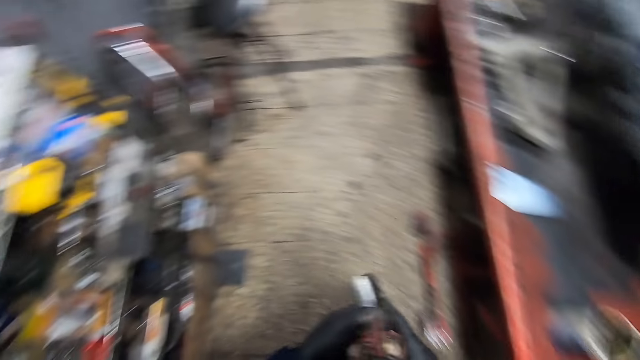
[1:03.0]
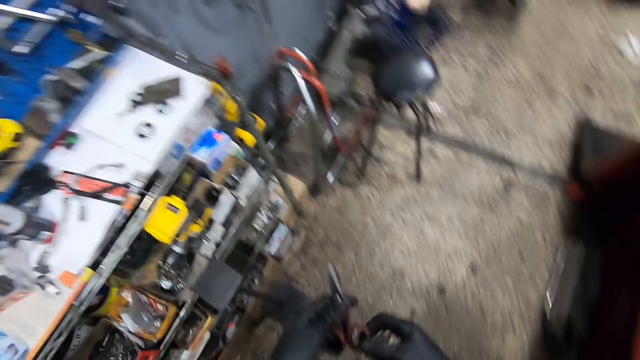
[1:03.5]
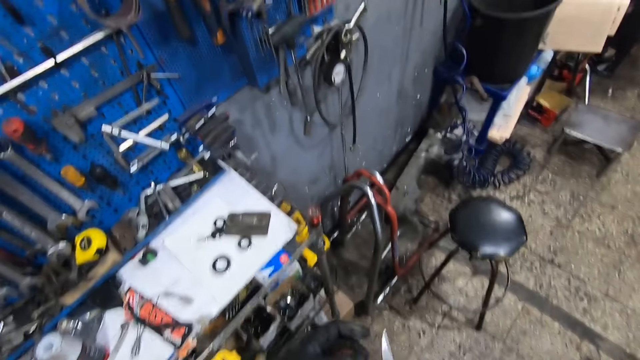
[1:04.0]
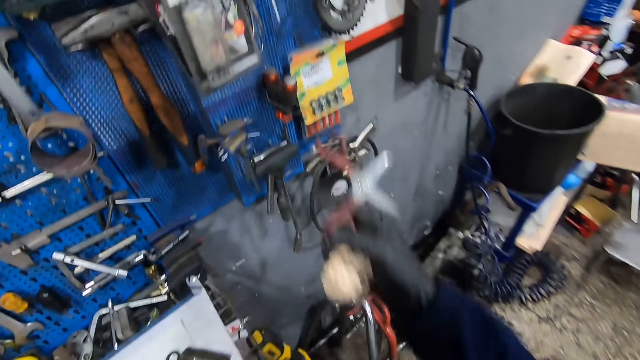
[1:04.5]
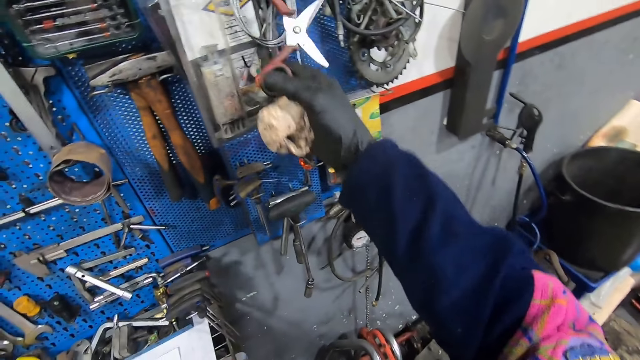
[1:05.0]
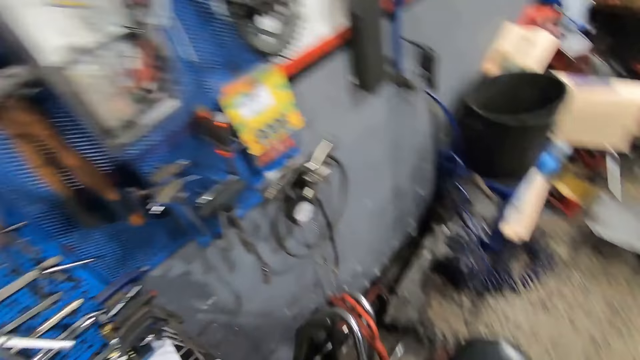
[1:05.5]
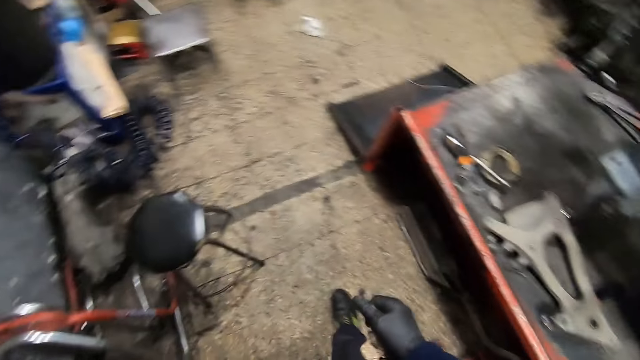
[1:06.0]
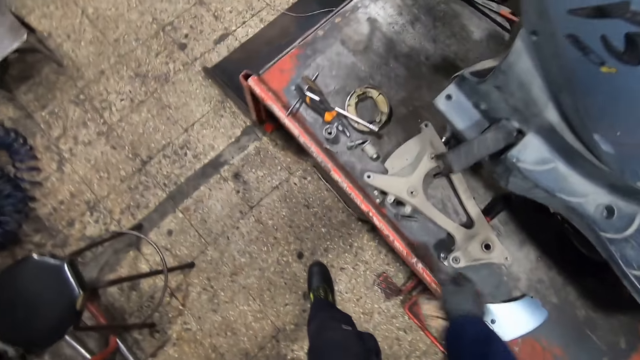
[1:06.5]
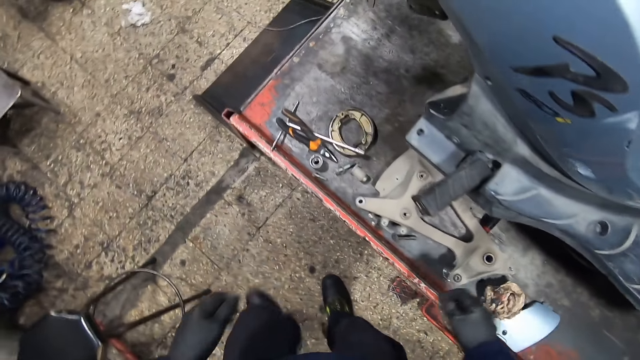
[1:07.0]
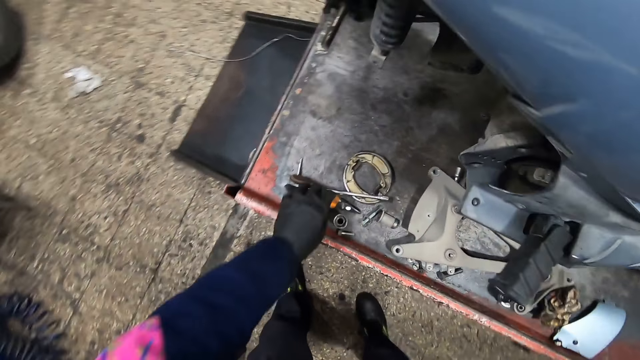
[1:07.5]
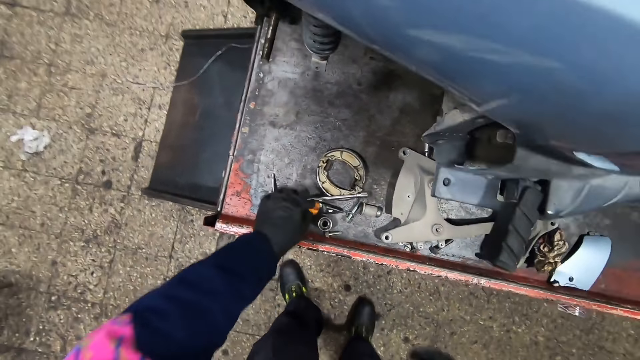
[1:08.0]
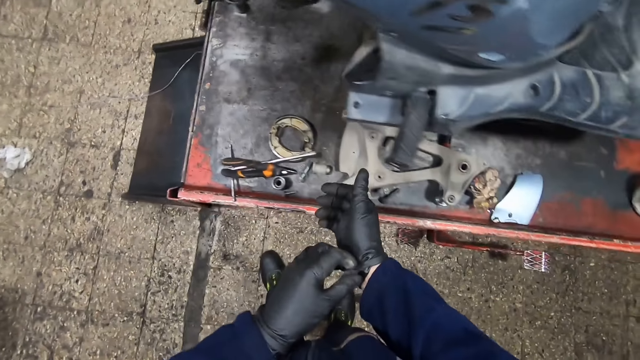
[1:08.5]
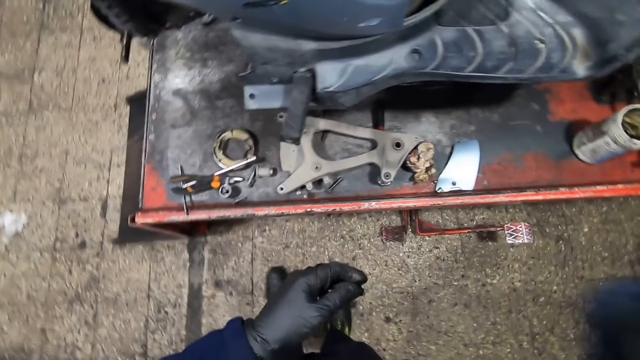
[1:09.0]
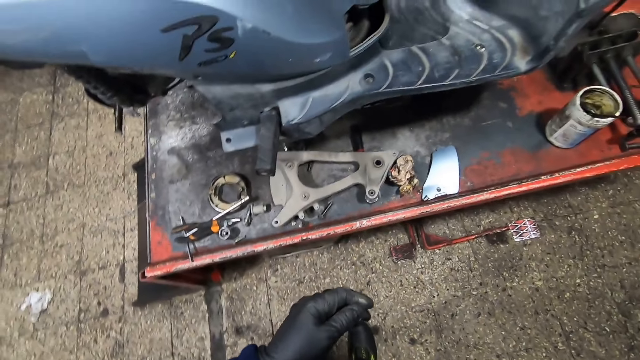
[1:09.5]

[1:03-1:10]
The camera wearer passes the paper to his right hand. He passes the pair of scissors to his right hand. He hangs the pair of scissors on the wall. He drops the paper on the stand. He touches a pile on the stand with his left hand. He adjusts his right glove with his left hand. He pulls the gloves and moves the hand up.
